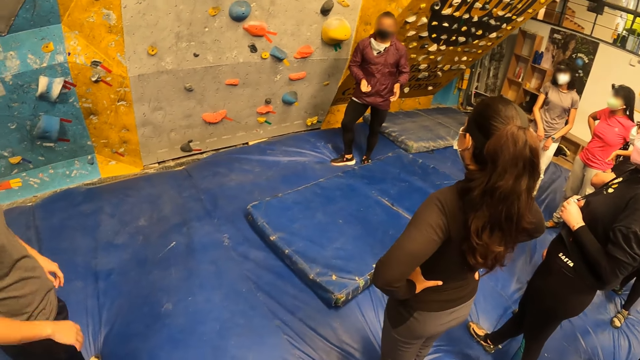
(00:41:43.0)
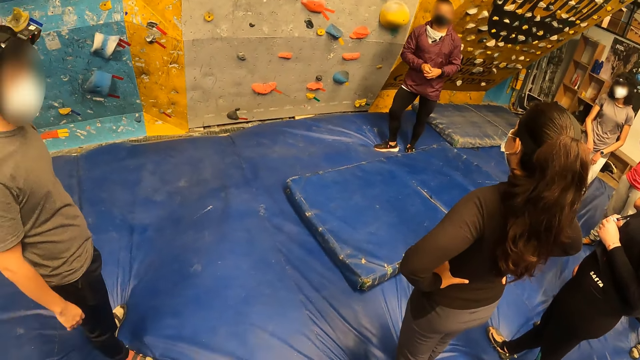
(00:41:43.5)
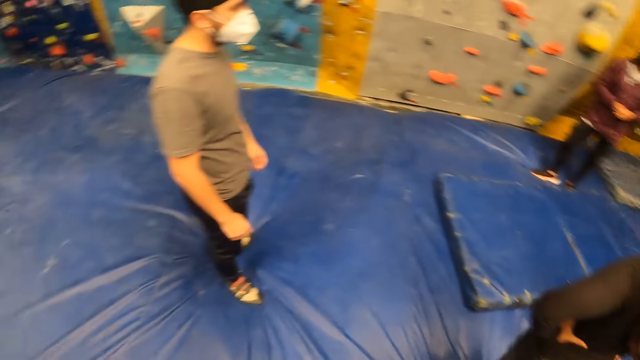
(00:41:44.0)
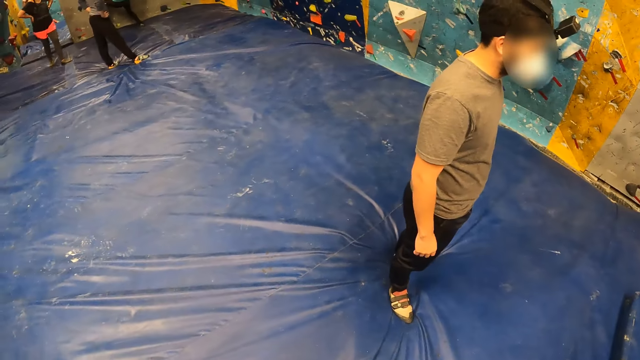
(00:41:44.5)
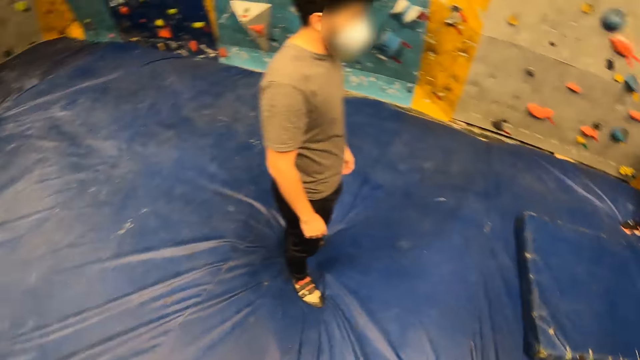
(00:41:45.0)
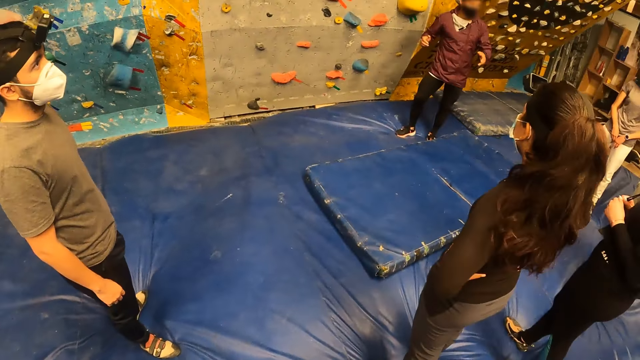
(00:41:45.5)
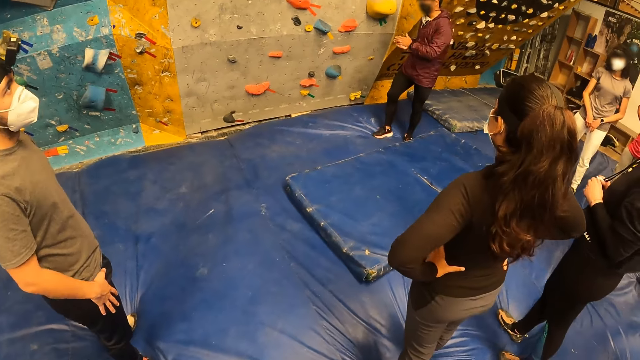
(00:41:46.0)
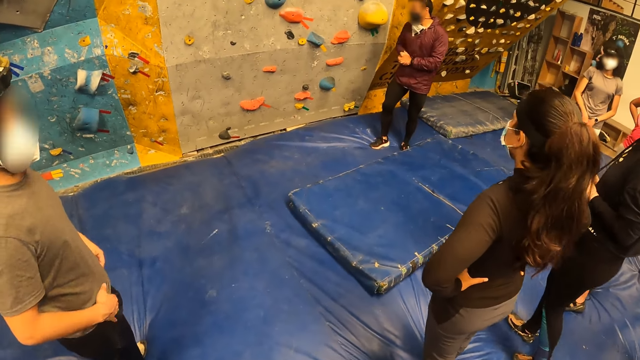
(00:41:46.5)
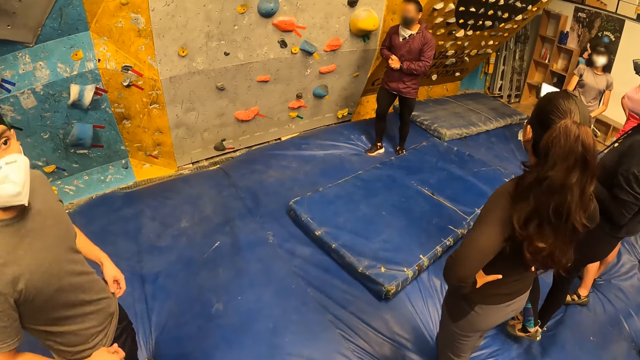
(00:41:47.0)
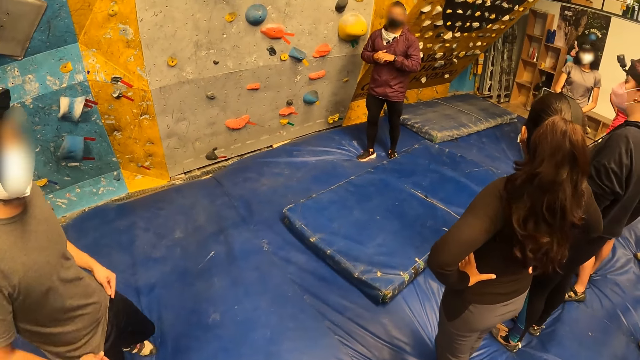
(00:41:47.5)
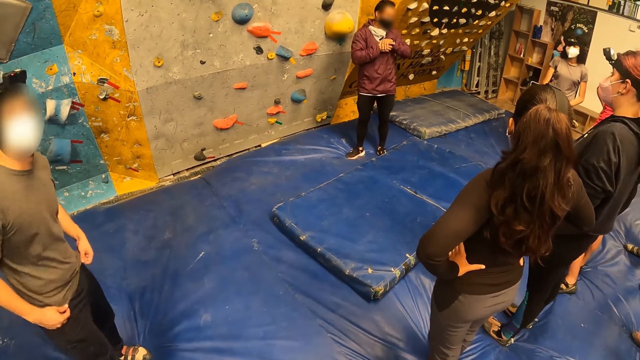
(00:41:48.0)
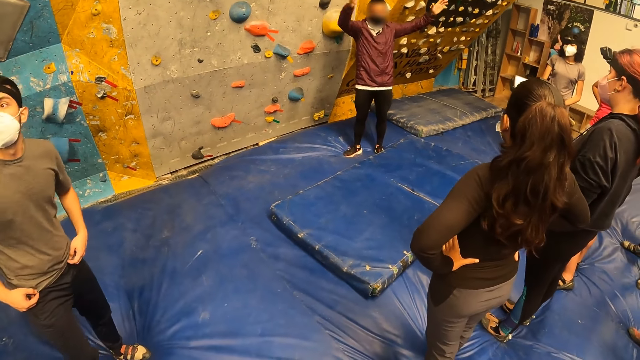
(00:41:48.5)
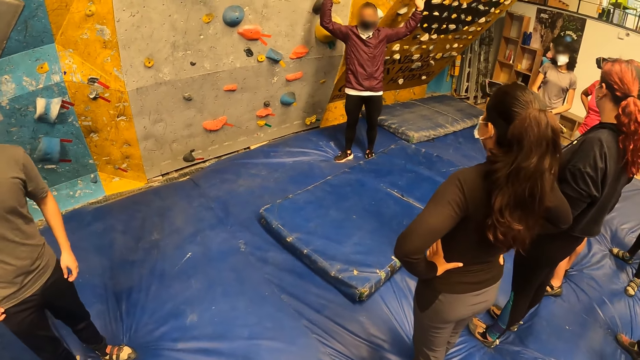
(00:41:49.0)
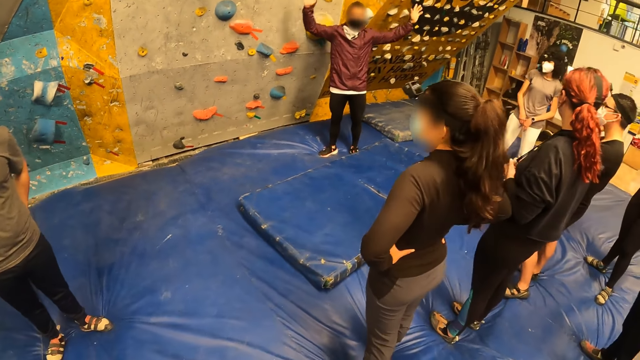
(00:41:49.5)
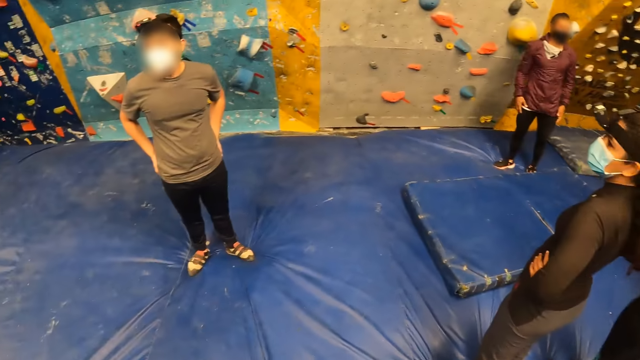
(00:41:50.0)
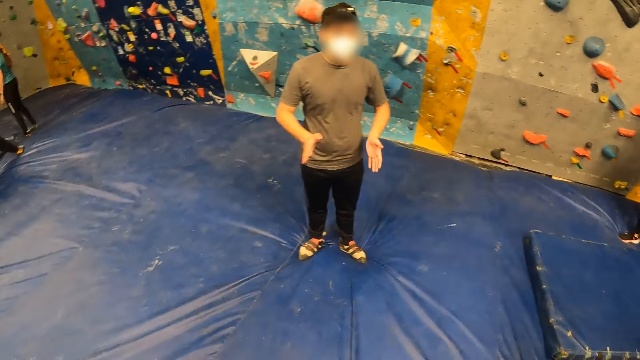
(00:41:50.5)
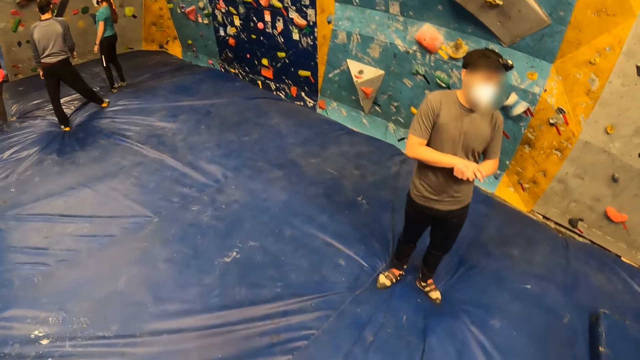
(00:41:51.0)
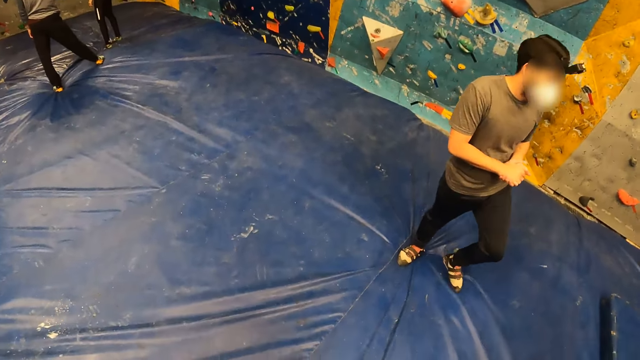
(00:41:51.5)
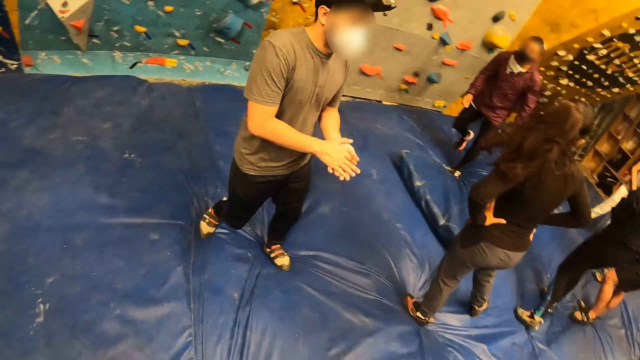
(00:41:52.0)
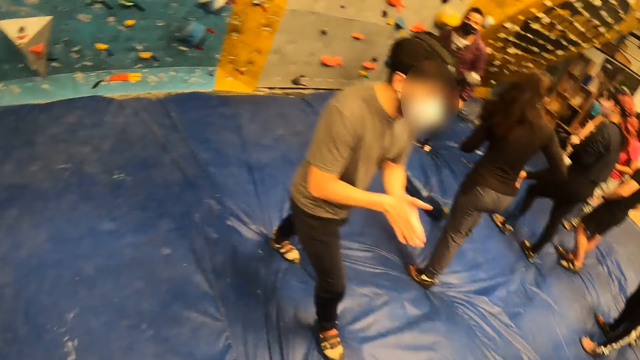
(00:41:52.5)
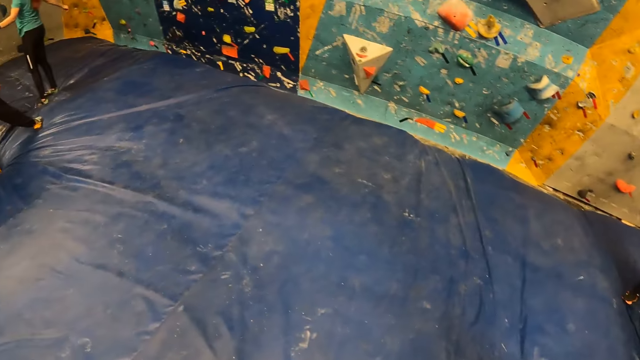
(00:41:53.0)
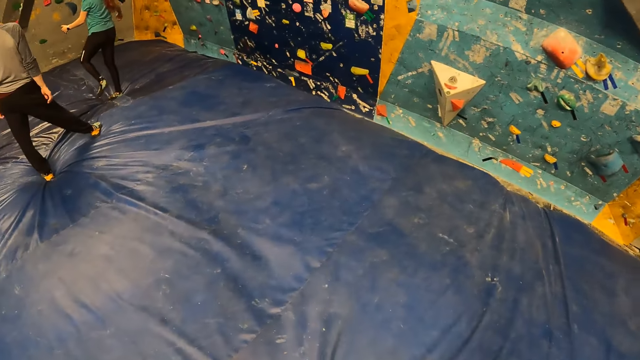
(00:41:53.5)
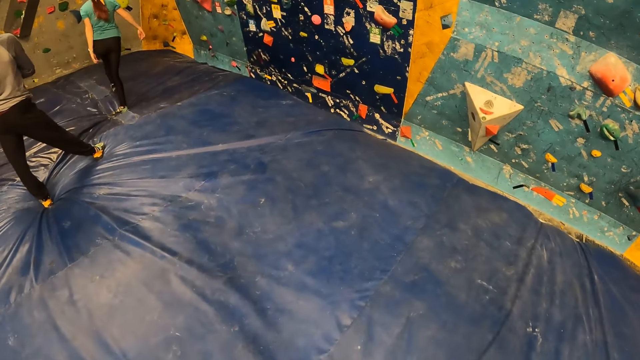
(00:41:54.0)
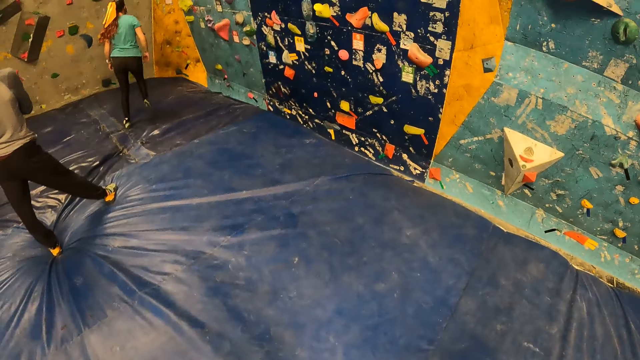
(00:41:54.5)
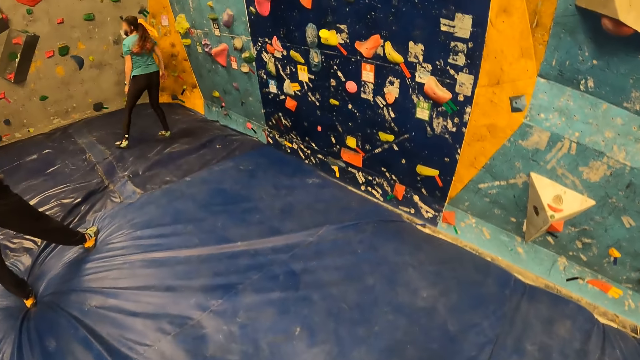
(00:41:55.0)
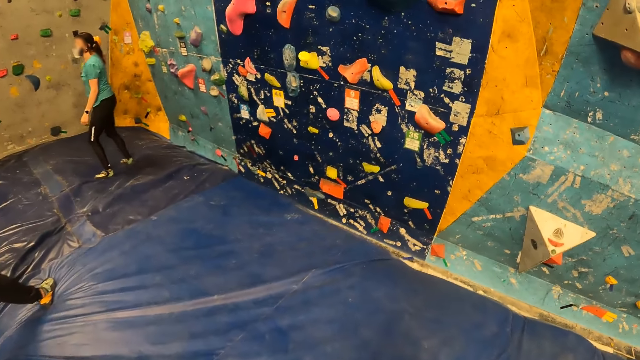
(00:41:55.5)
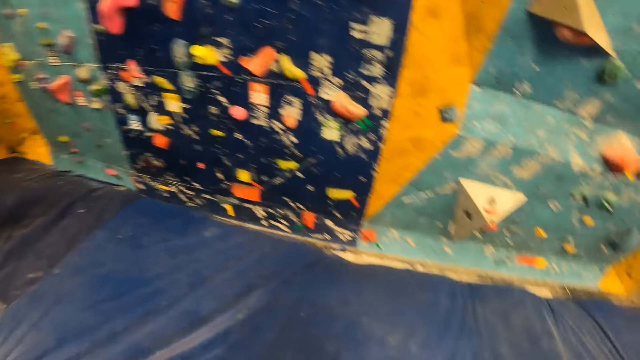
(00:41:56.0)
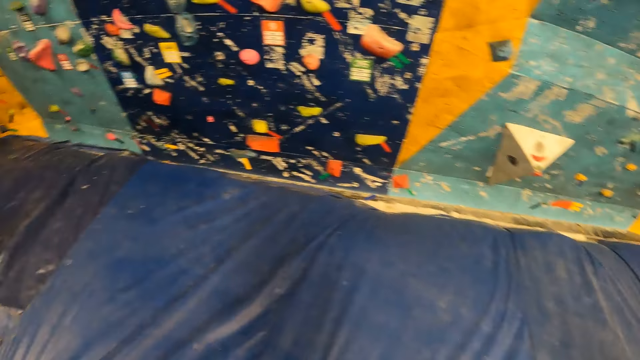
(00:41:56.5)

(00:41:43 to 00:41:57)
The camera wearer stares at a man. The man walks around the boulder gym. The camera wearer walks around the boulder gym.

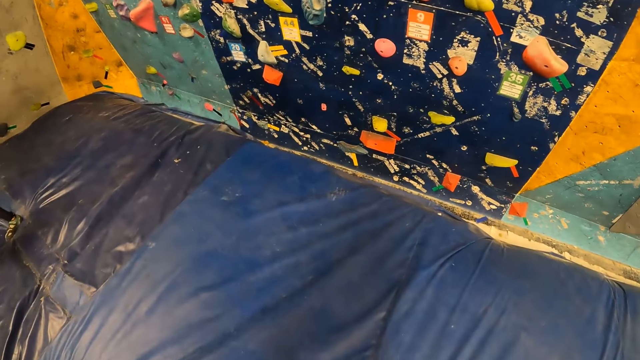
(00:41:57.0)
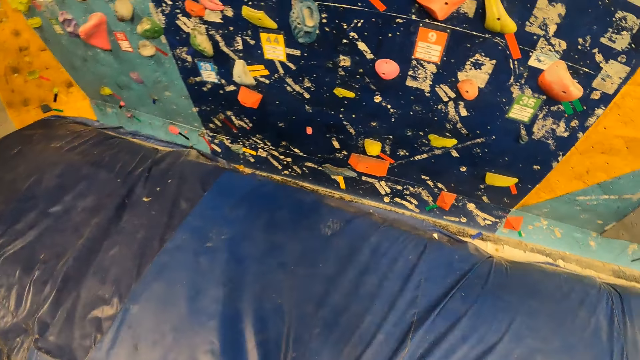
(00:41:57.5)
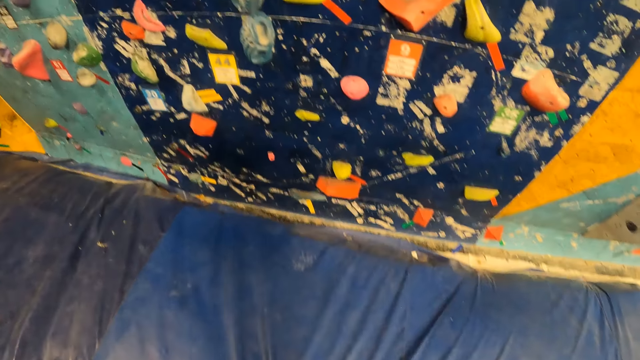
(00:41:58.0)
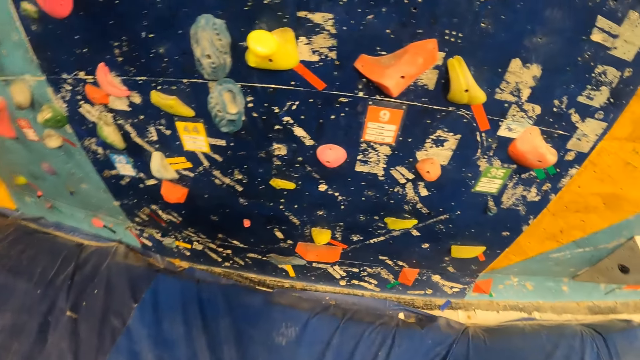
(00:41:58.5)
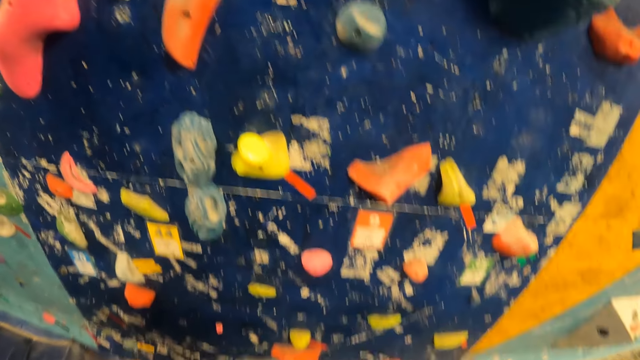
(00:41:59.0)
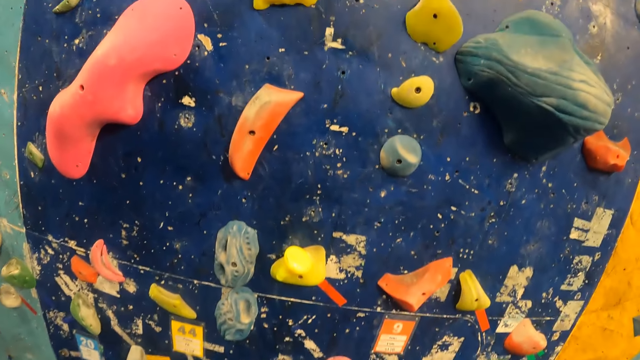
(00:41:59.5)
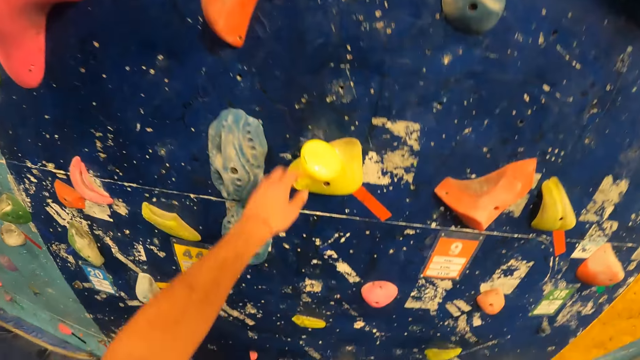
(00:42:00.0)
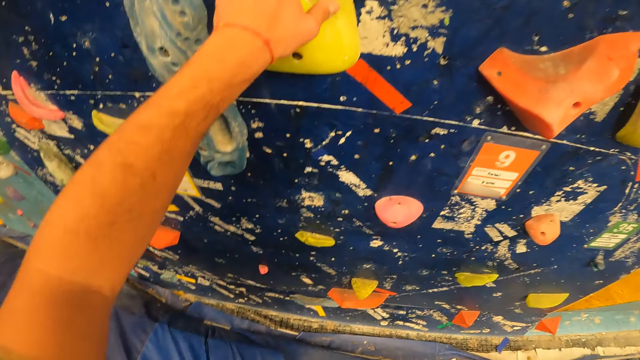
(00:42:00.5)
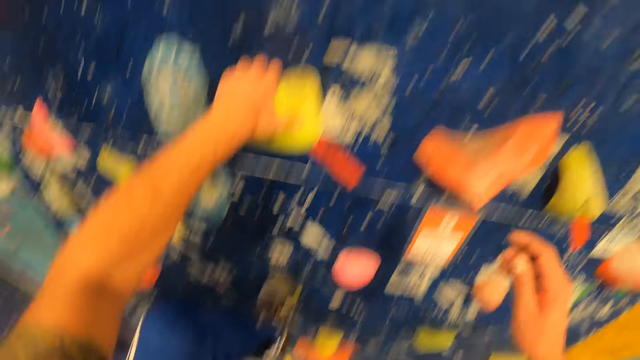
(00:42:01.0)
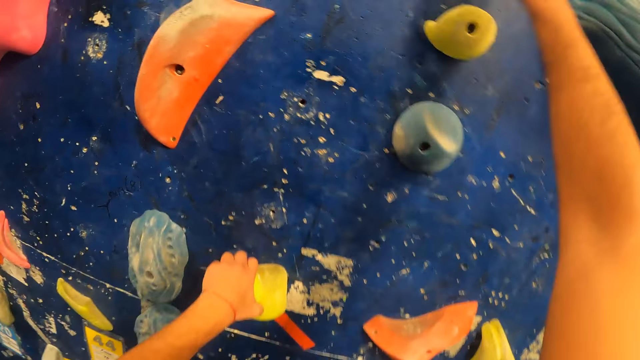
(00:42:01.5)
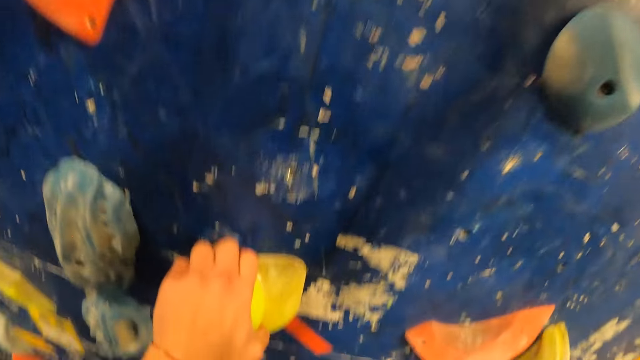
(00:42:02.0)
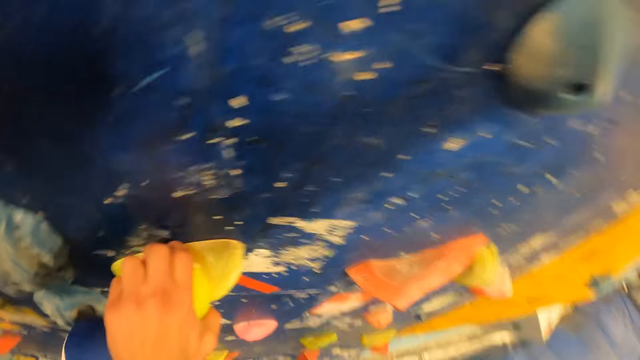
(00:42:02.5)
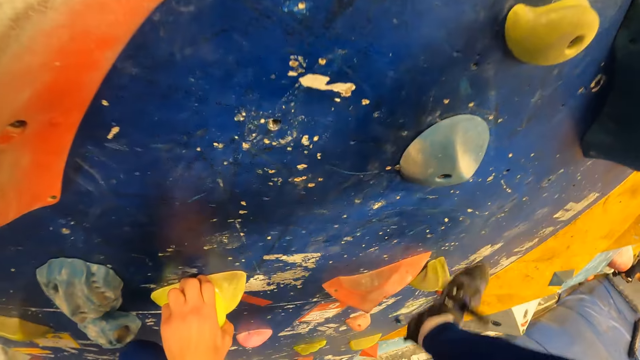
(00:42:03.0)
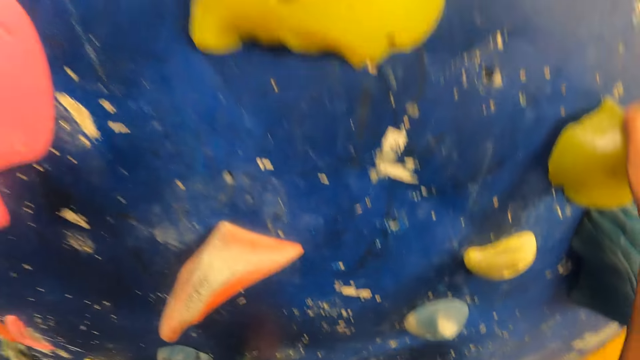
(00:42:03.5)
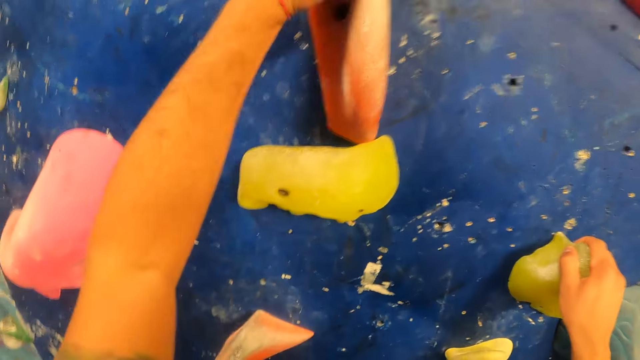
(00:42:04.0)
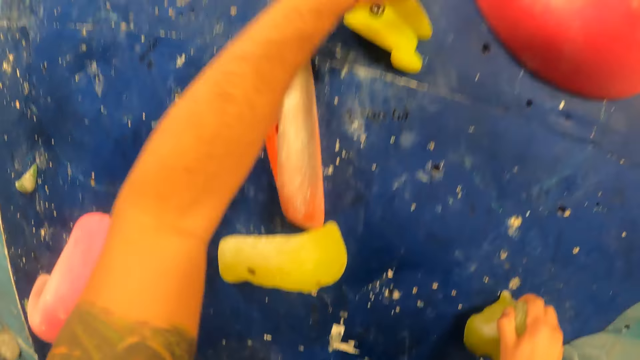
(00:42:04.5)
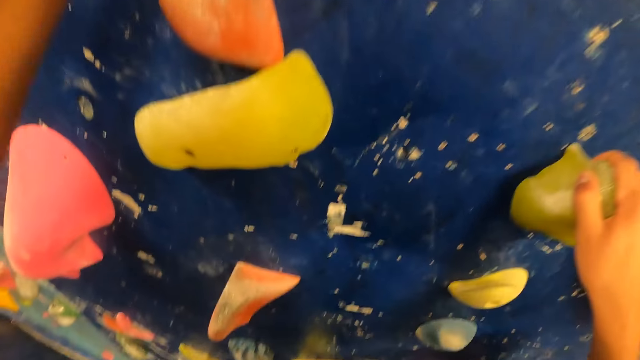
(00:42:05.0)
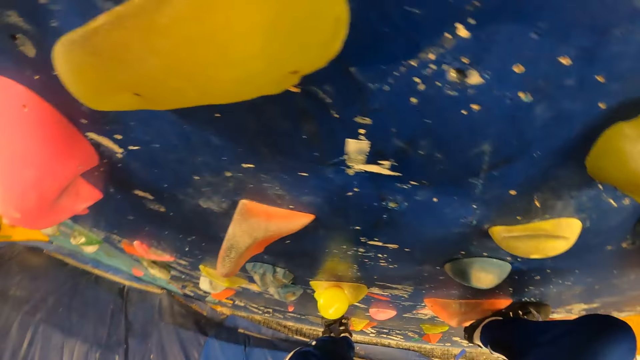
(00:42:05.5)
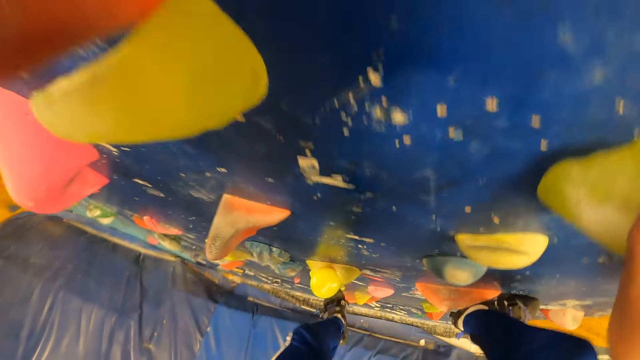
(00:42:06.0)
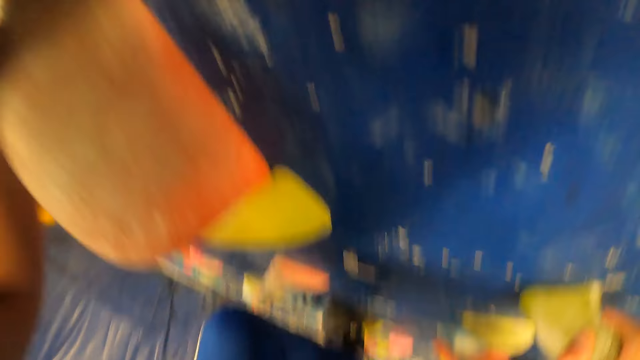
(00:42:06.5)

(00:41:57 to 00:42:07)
The camera wearer climbs the indoor climbing wall with his hands and his legs.
